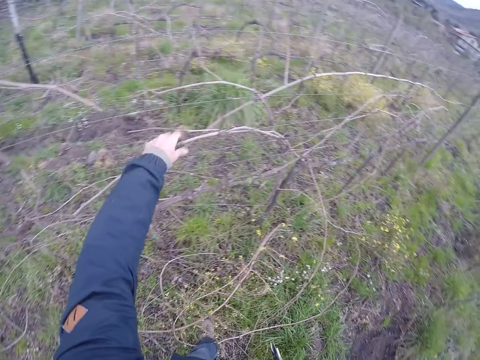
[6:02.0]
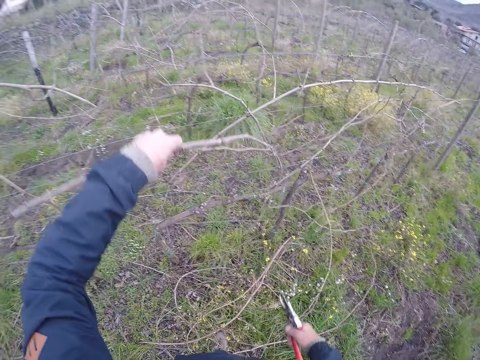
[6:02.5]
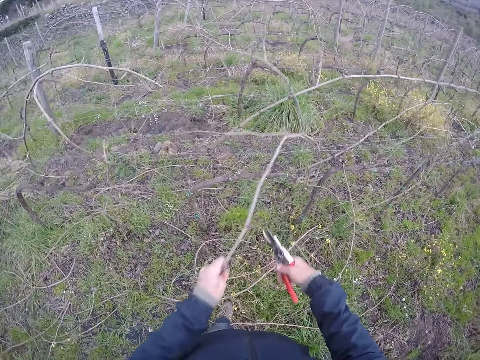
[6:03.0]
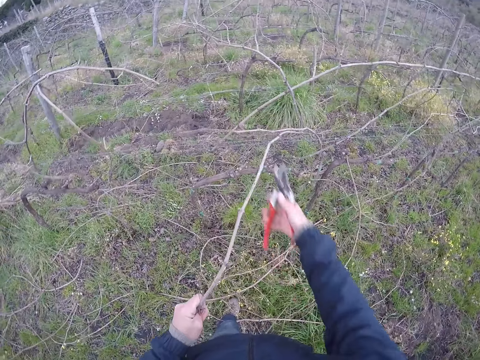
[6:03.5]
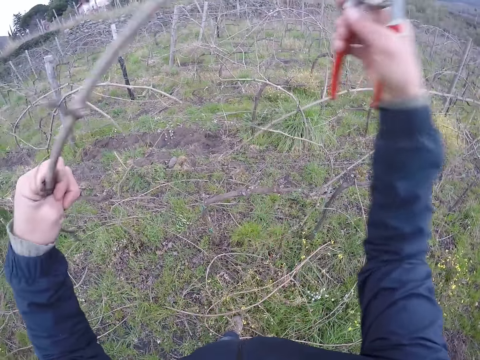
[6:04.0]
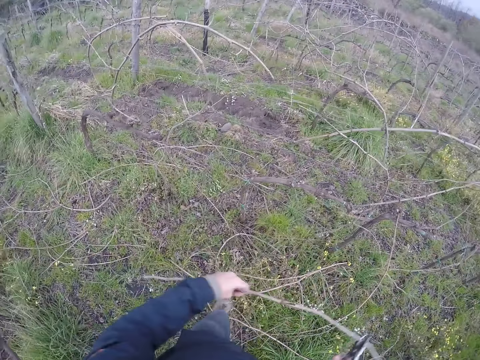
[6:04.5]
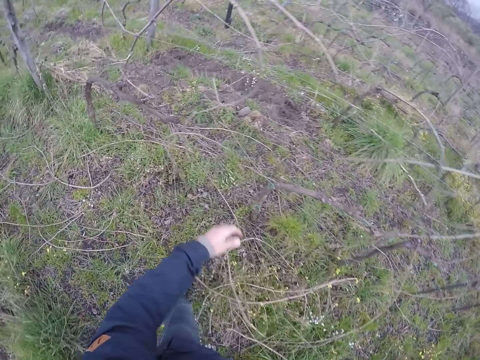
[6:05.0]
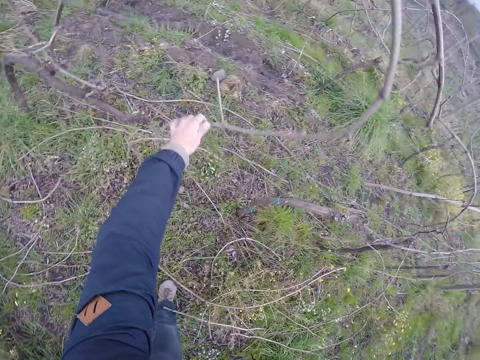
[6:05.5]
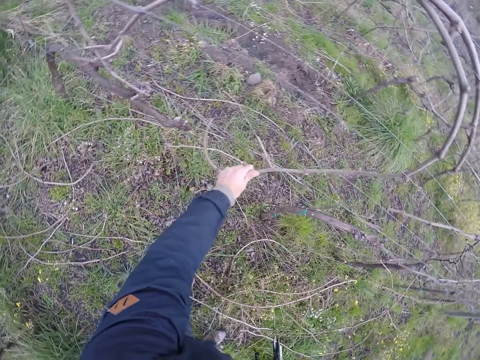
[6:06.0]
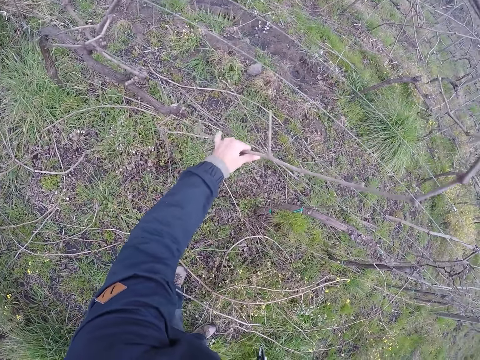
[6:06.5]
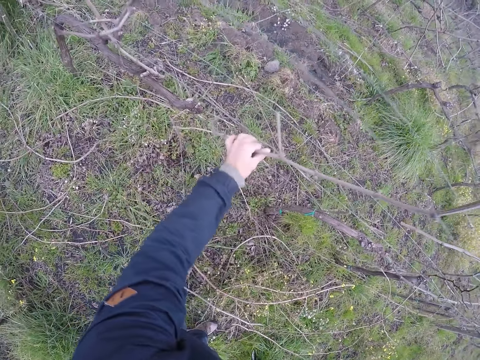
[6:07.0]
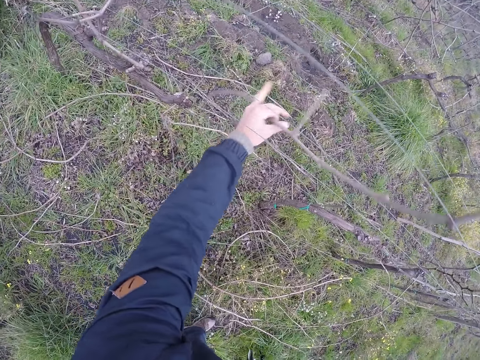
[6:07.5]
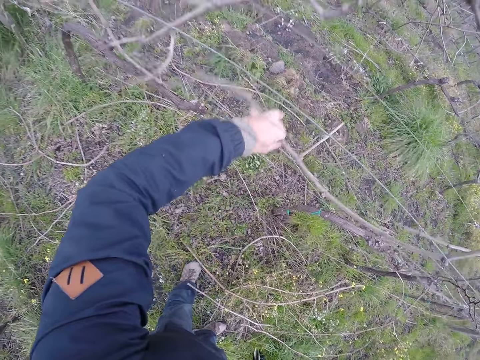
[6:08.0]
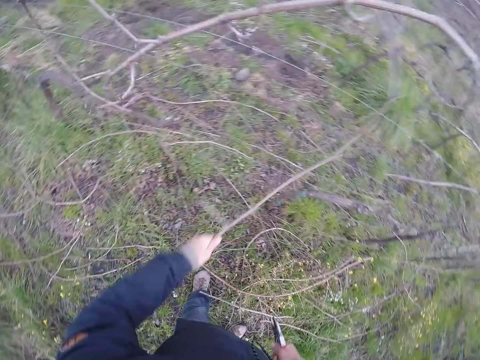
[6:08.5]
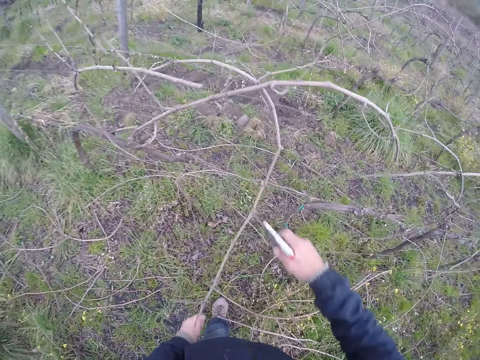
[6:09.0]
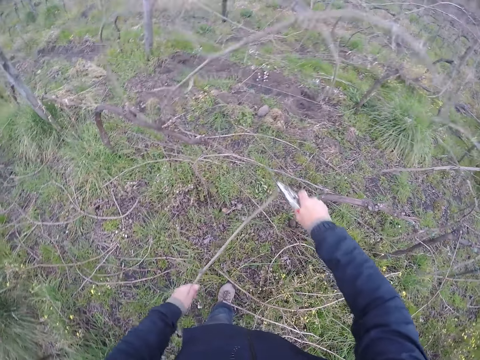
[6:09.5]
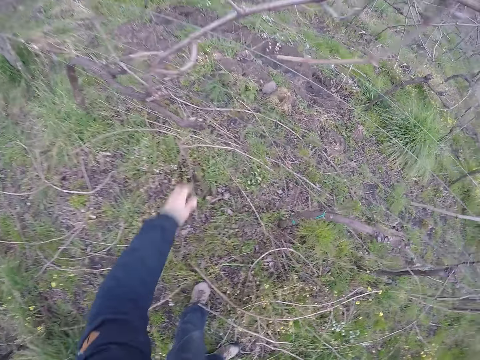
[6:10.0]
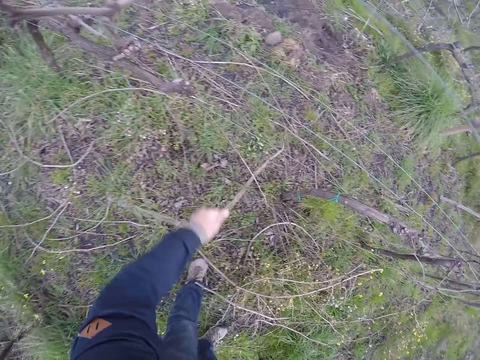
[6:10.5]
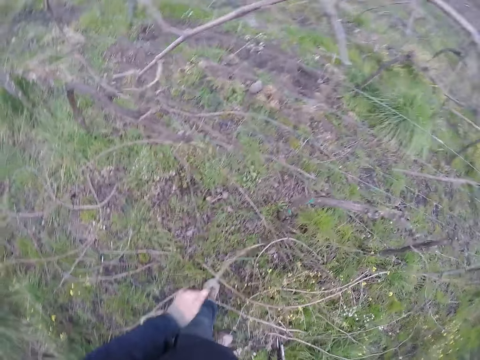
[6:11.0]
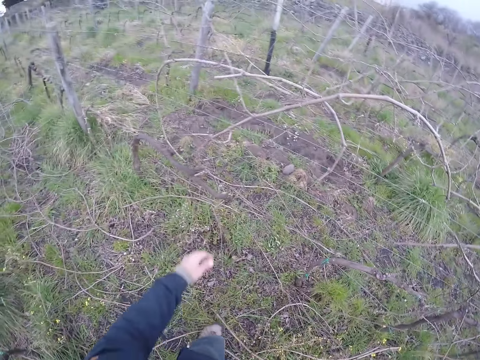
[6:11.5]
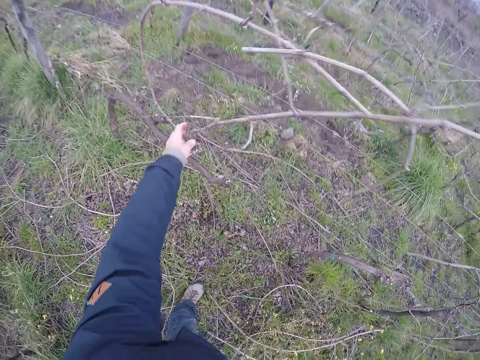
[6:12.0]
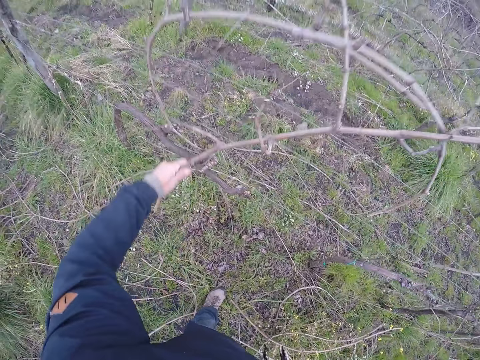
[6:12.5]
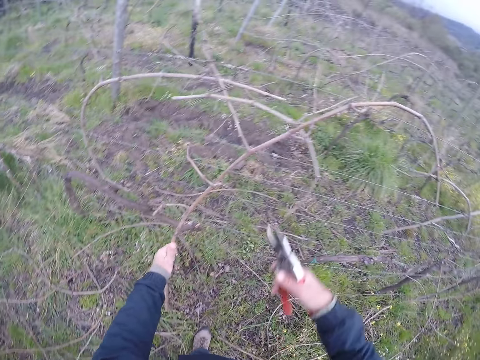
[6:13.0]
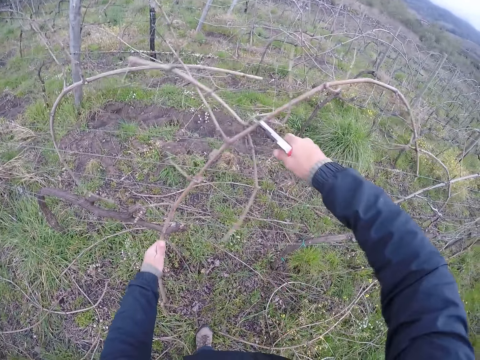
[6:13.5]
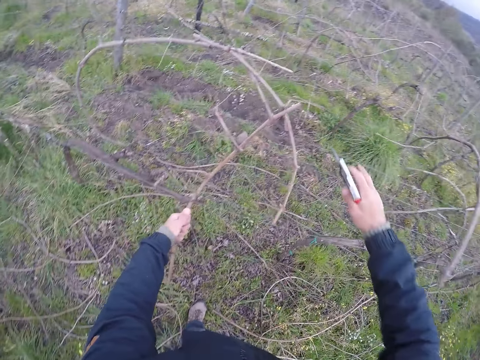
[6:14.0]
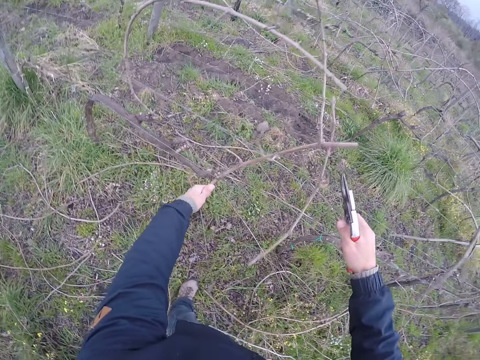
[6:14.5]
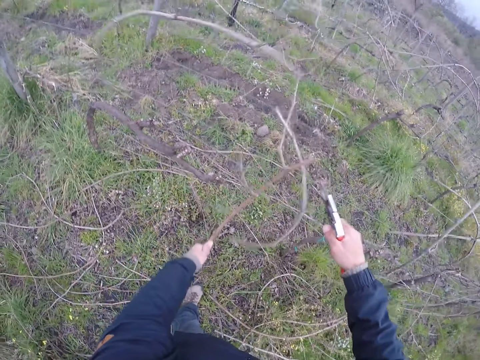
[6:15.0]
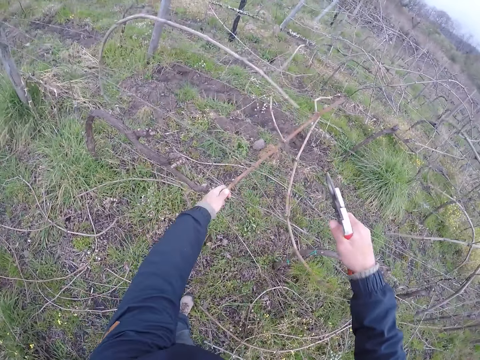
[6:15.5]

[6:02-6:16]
The camera wearer pulls a stick on the barbed wire with his left hand. He lifts the stick on the barbed wire with the side cutter in his right hand. He cuts the stick. He drops the stick on the ground with his left hand. He removes a stick from the barbed wire with his left hand. He holds the stick. He cuts the stick on the barbed wire with the side cutter in his right hand. He drops the stick on the ground with his left hand. He pulls a stick on the barbed wire with his left hand. He drops the stick on the ground with his left hand. He pulls a stick on the barbed wire with his left hand. He cuts the stick on the barbed wire with the side cutter in his right hand. He pulls the stick on the barbed wire with his left hand.

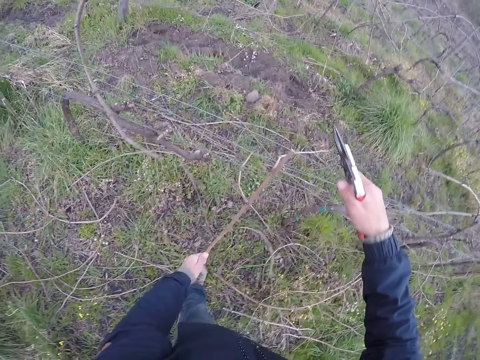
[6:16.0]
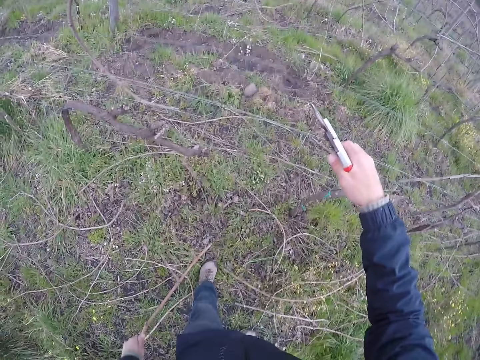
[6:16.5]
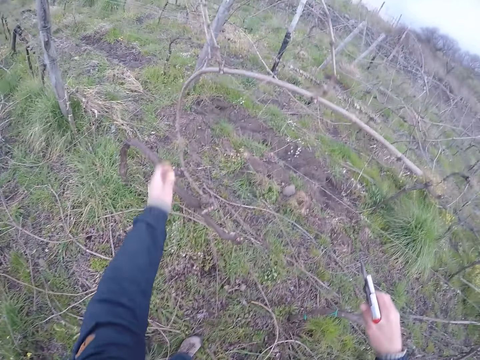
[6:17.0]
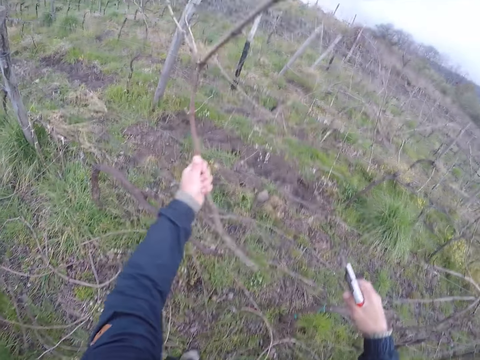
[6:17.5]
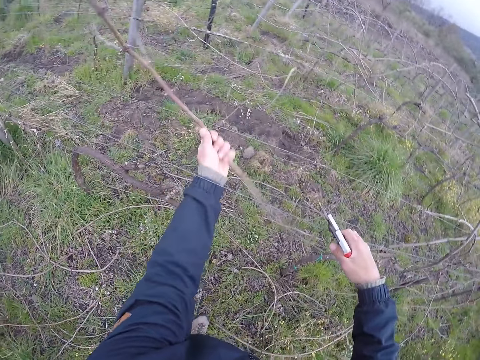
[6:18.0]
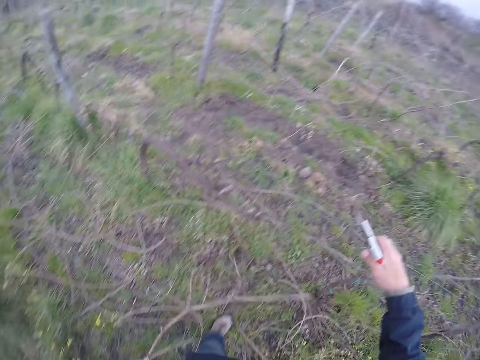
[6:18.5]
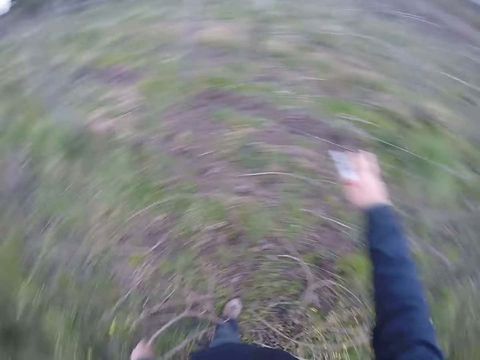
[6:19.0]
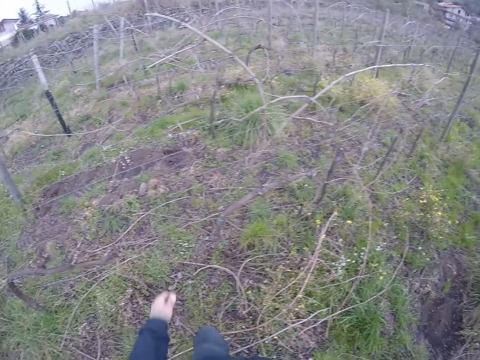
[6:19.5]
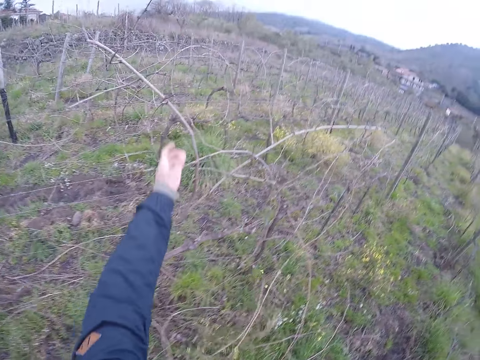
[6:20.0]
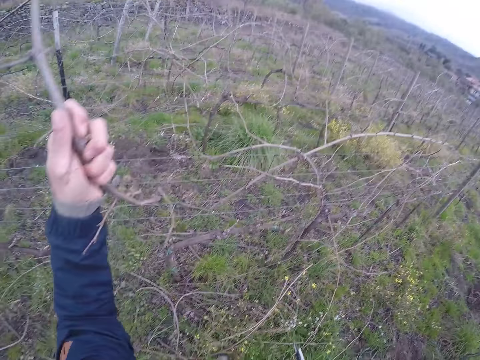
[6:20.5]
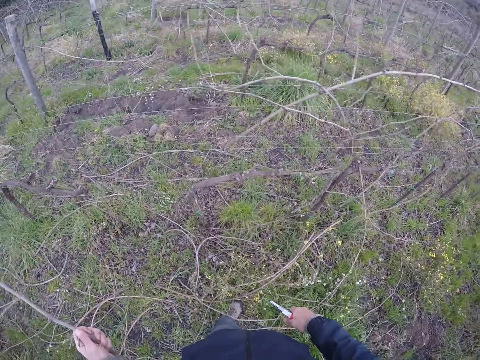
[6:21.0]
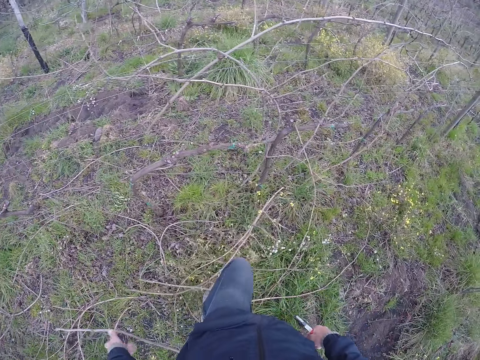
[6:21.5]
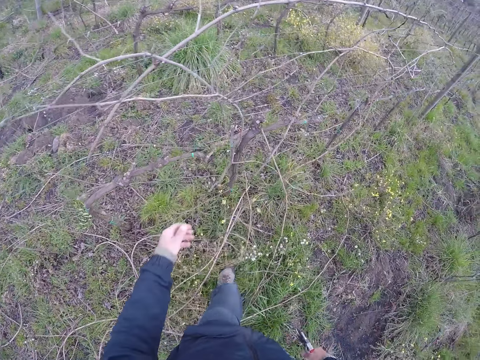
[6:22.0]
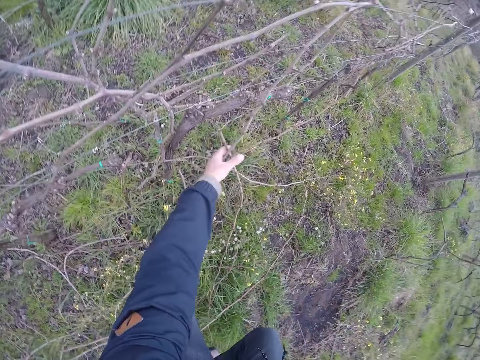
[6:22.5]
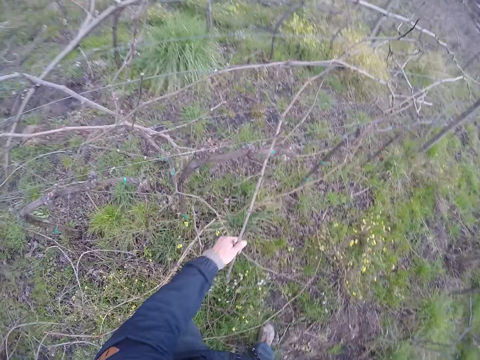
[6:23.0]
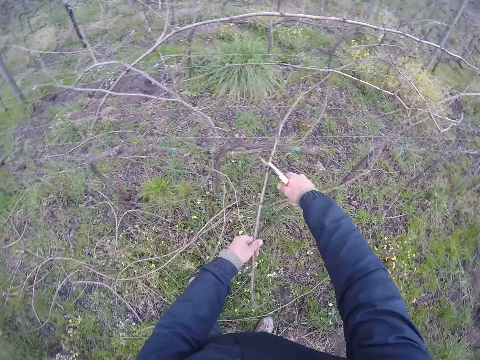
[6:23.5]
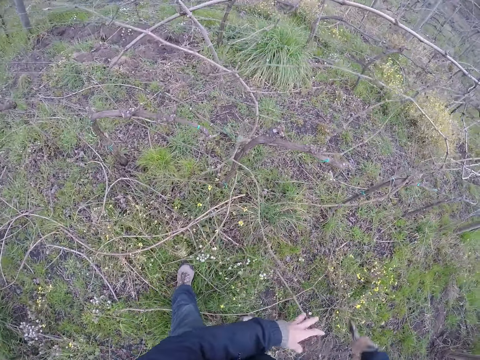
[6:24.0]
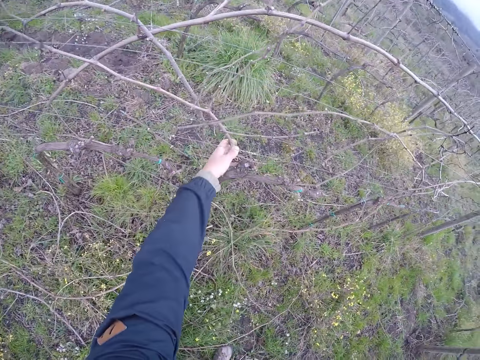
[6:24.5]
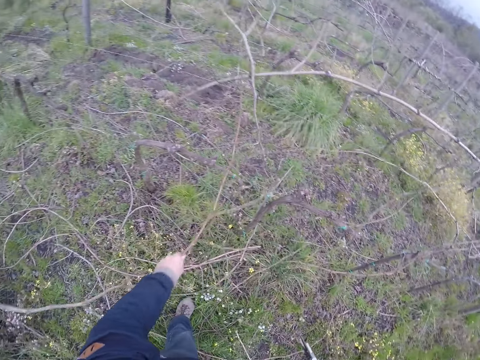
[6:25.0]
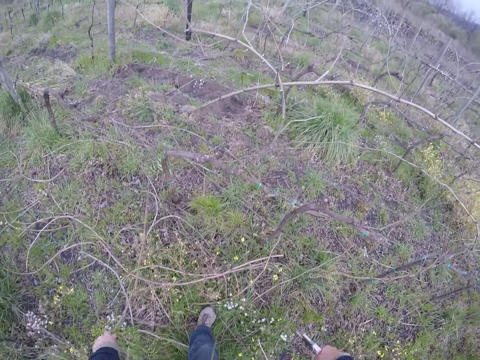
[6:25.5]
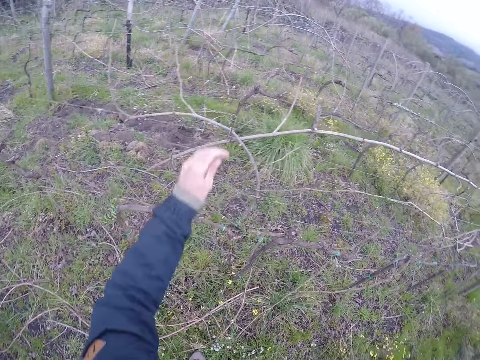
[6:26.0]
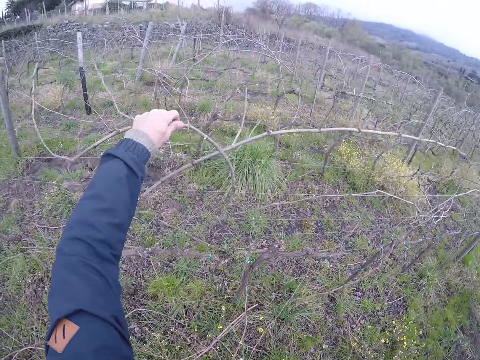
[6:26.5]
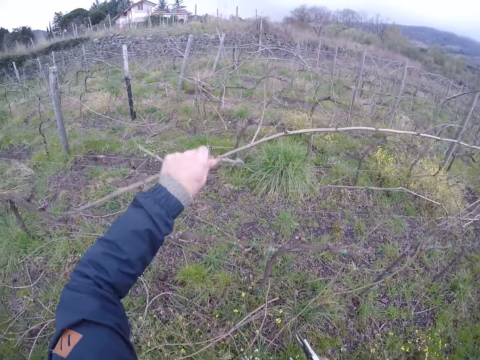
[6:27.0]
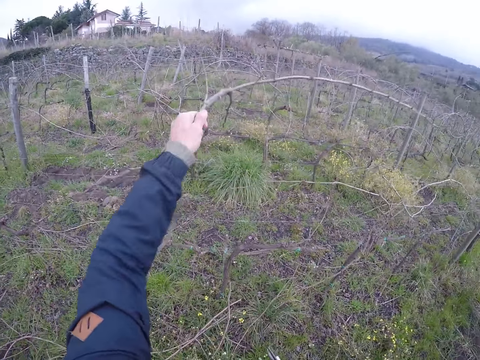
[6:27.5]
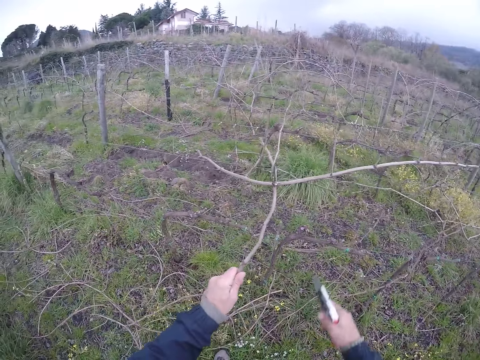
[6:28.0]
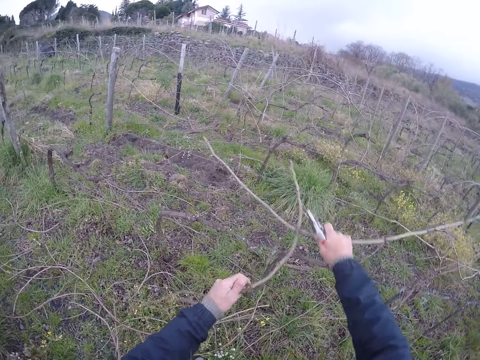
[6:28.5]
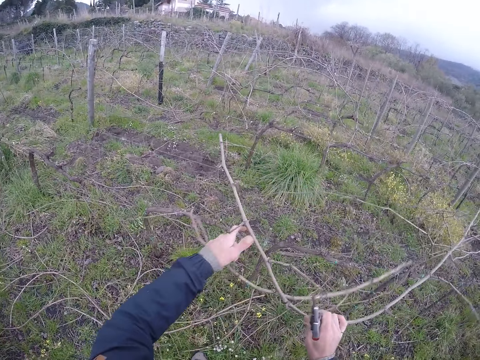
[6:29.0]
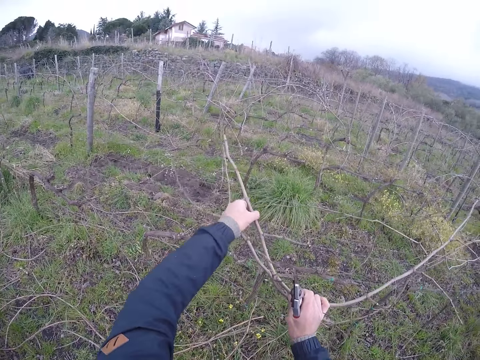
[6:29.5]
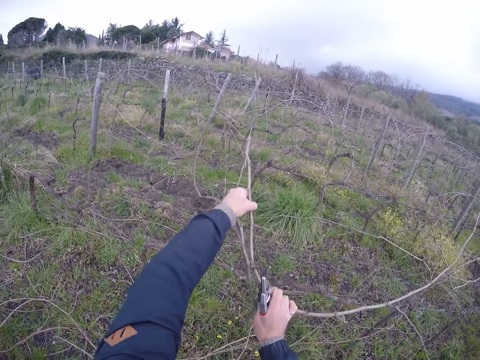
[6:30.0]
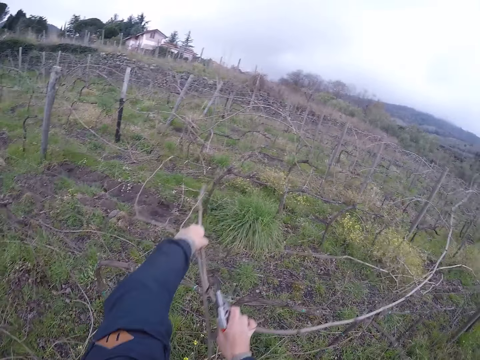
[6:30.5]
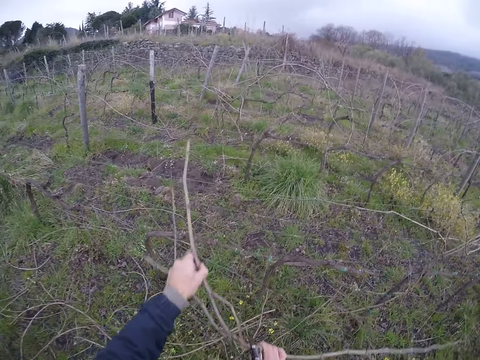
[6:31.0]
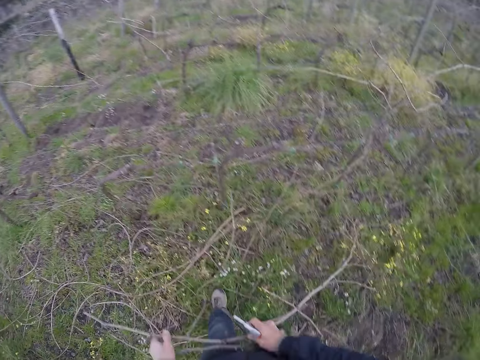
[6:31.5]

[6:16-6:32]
The camera wearer drops the stick on the ground with his left hand. He cuts the stick. He pulls a stick on the barbed wire with his left hand. He pulls one again. He drops the stick on the ground with his left hand. He pulls a stick on the barbed wire with his left hand. He cuts the stick on the barbed wire with the side cutter in his right hand. He drops the stick on the ground with his left hand. He pulls a stick on the barbed wire with his left hand. He drops the stick on the ground with his left hand. He picks up a stick. He pulls a stick on the barbed wire with his left hand. He pulls a stick on the barbed wire with his right hand. He pulls some sticks on the barbed wire with both hands.
